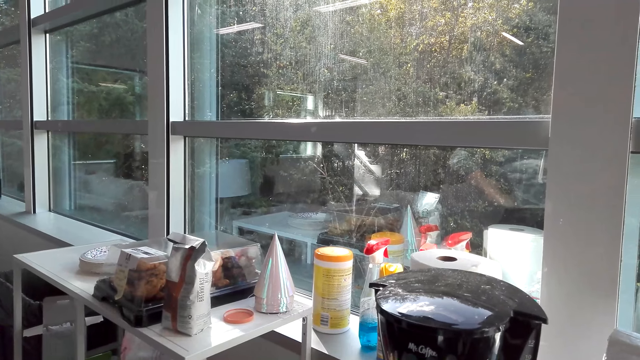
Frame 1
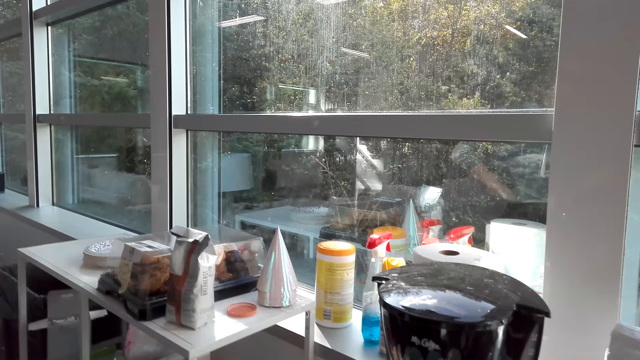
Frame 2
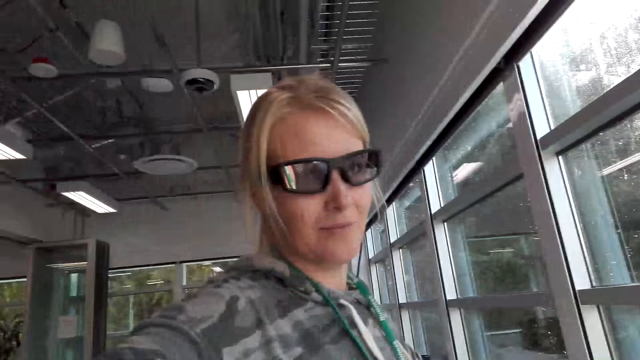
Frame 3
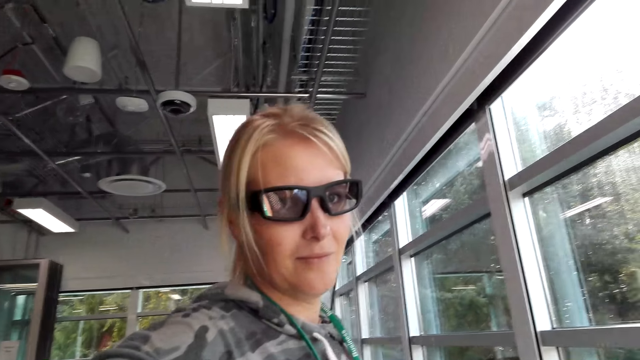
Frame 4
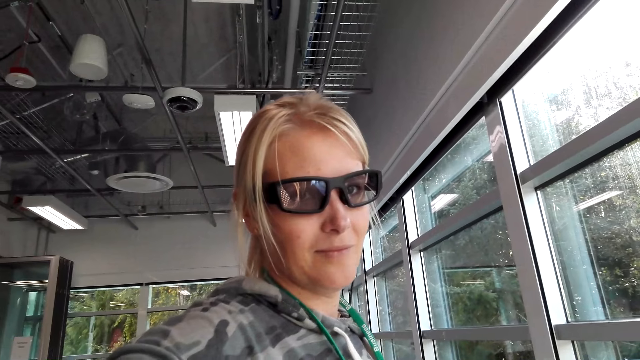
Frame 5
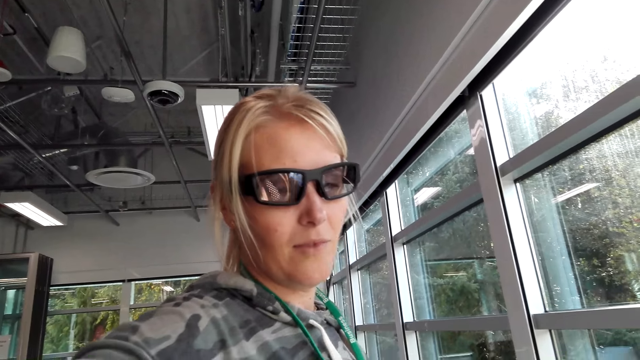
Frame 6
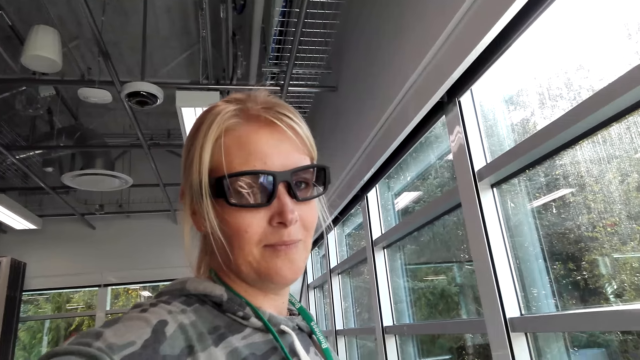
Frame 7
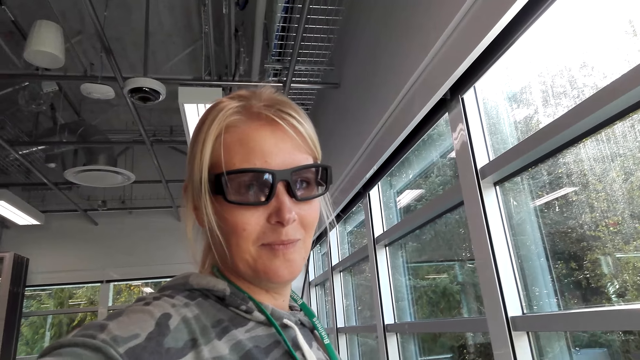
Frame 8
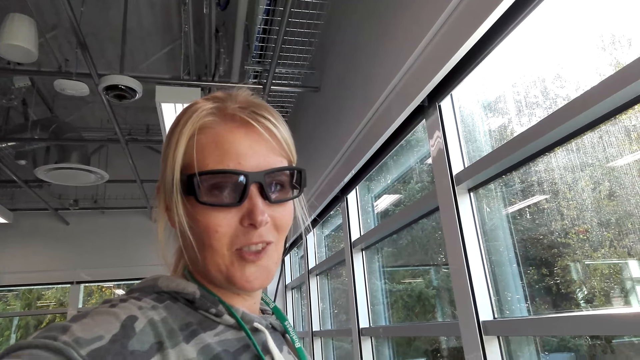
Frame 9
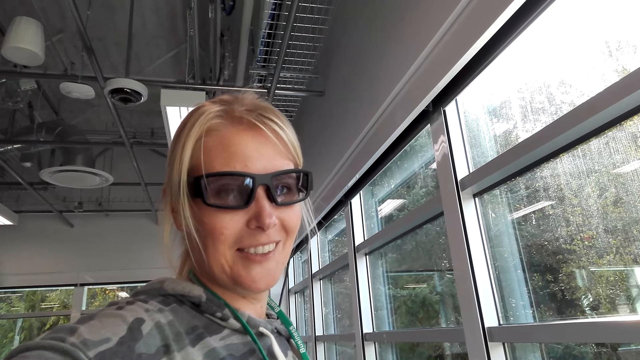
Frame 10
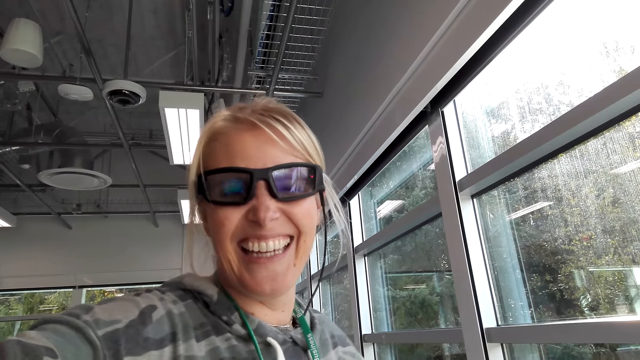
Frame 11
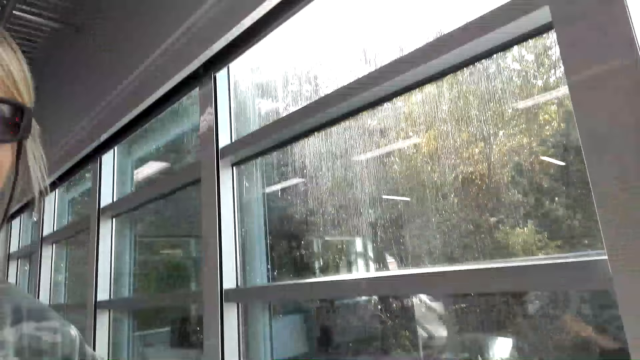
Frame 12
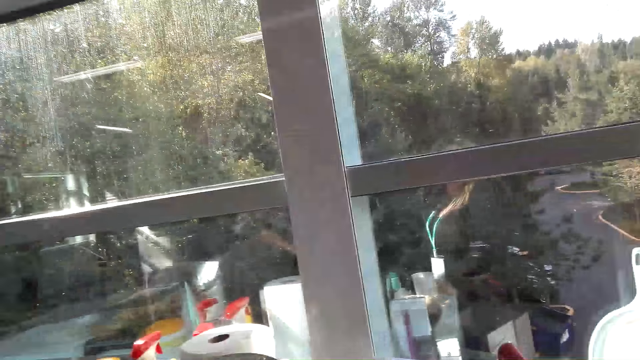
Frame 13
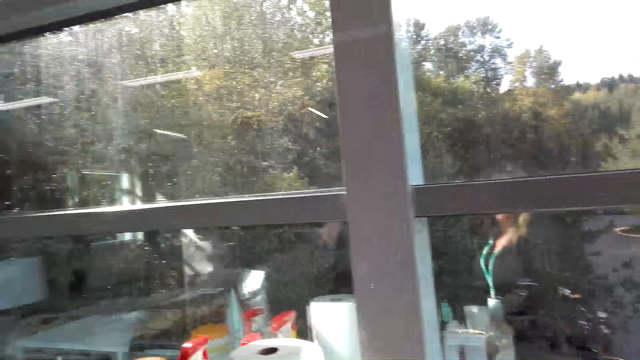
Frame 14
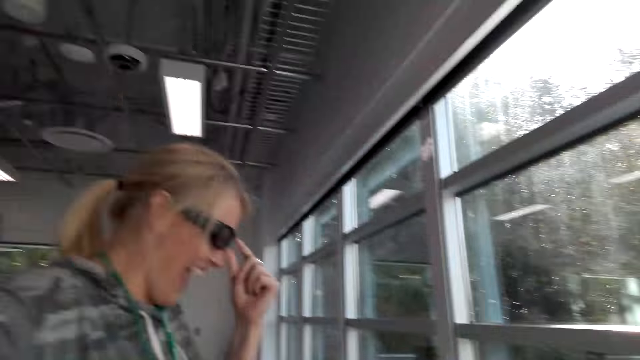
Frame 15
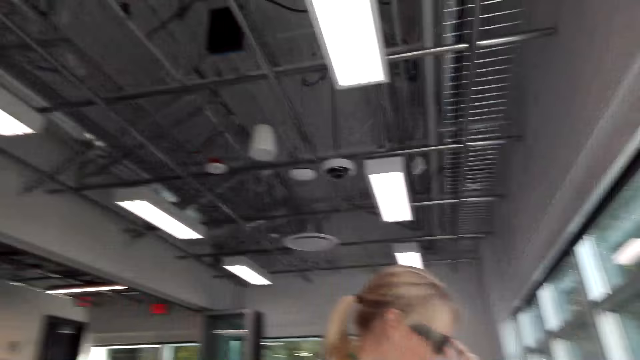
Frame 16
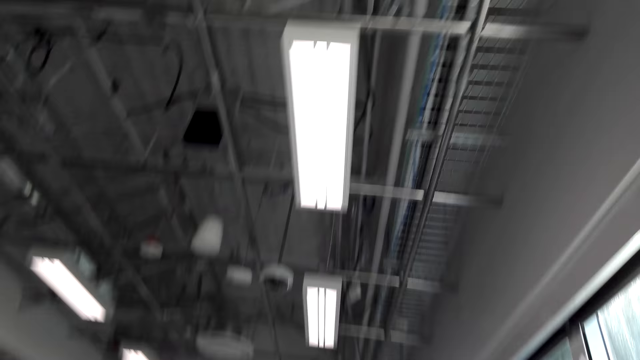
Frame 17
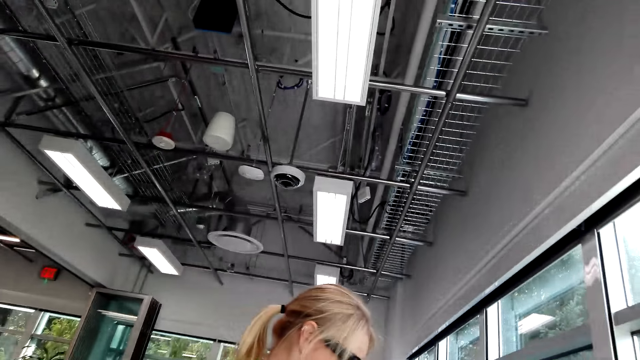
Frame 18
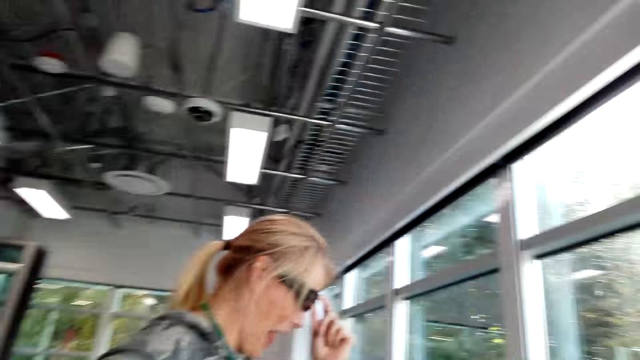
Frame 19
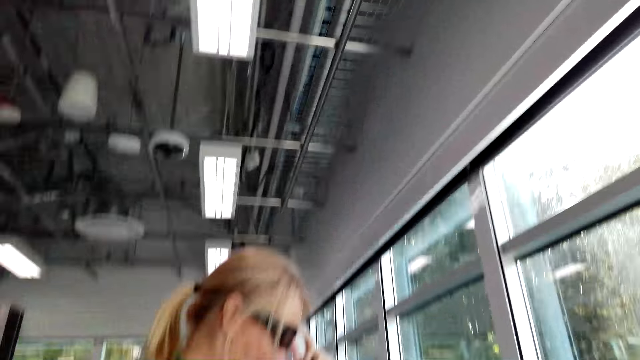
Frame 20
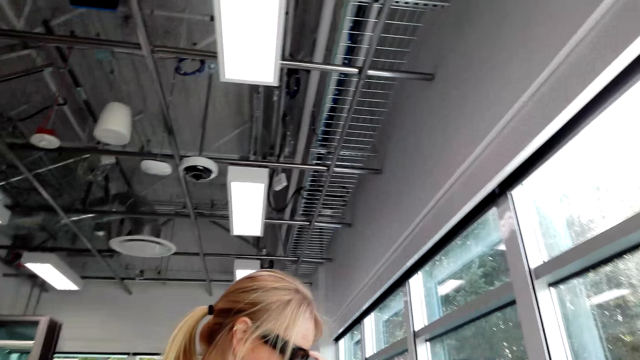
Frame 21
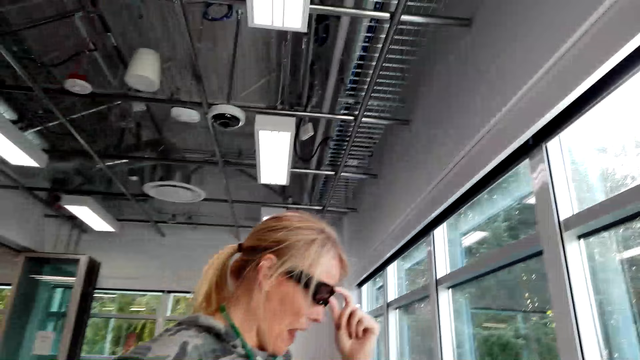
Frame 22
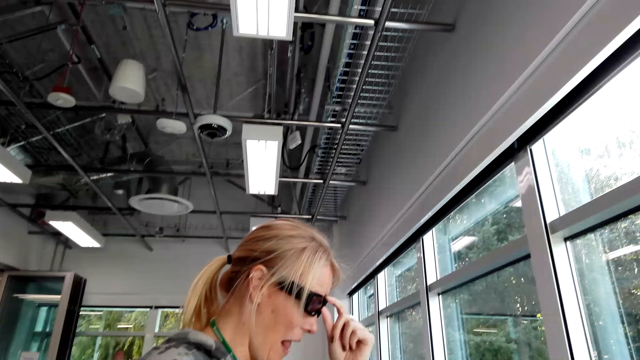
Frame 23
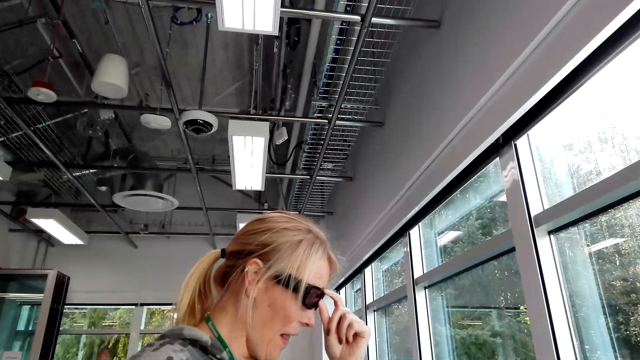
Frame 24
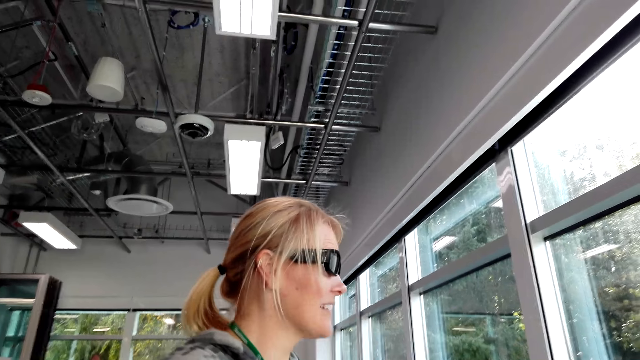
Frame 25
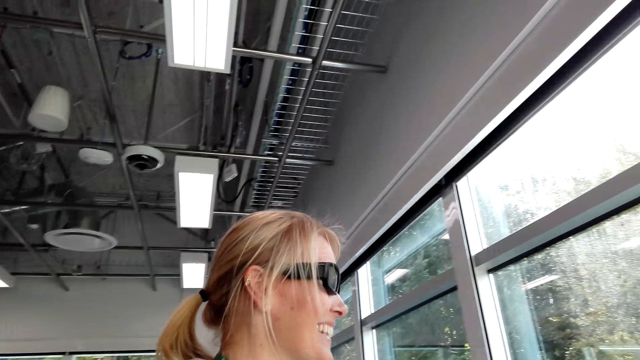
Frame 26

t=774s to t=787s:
The person talks with the camera wearer. The camera wearer talks with the person. The person laughs. The camera wearer talks with the person.

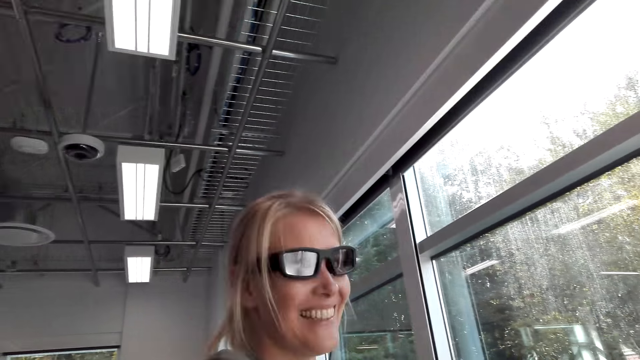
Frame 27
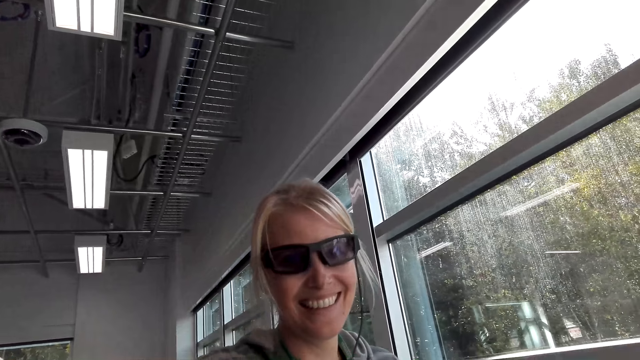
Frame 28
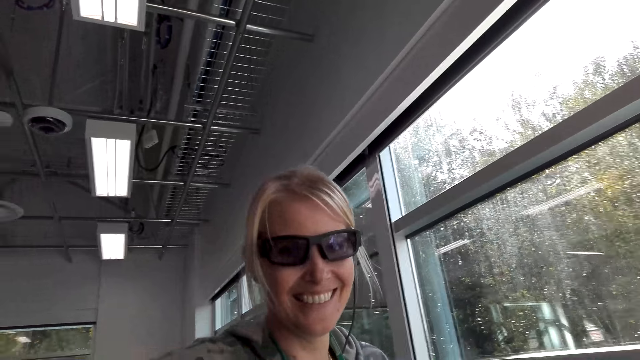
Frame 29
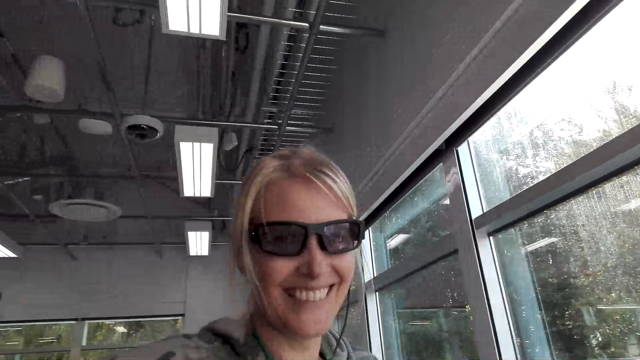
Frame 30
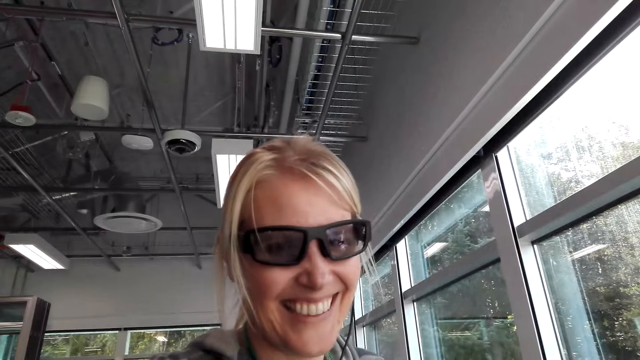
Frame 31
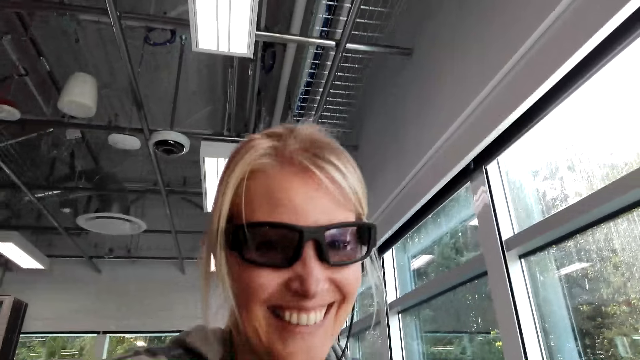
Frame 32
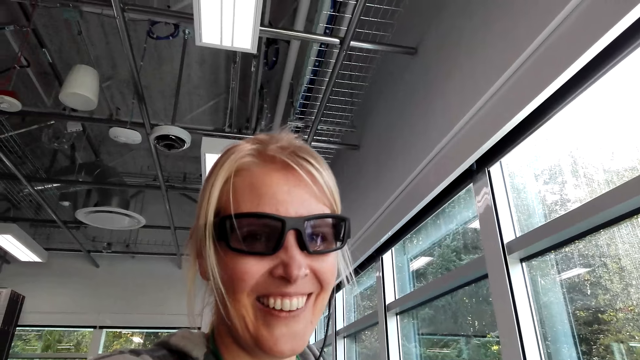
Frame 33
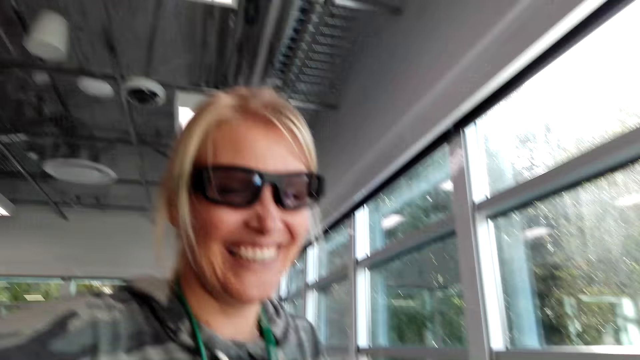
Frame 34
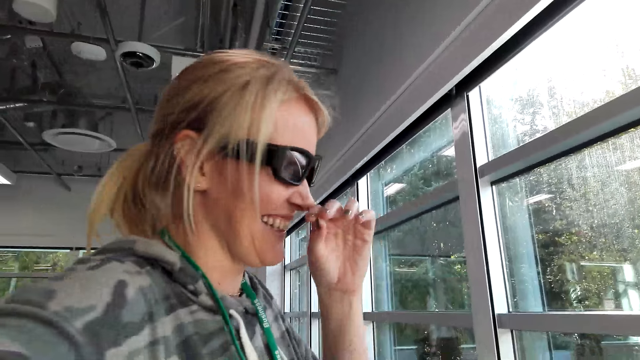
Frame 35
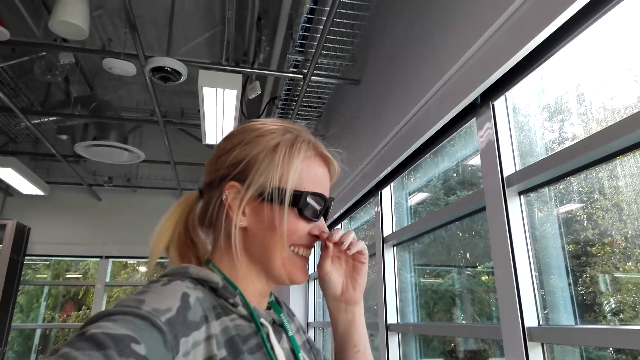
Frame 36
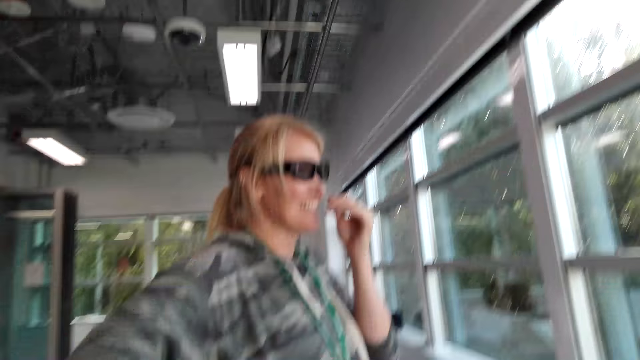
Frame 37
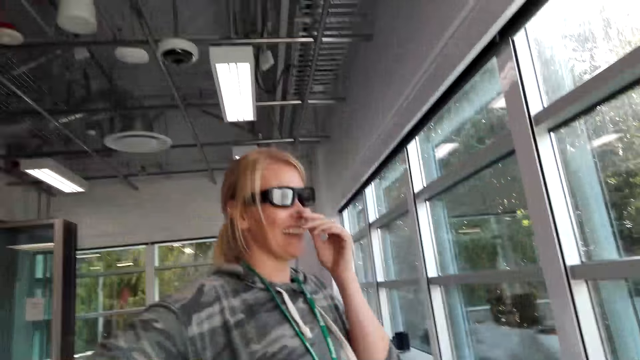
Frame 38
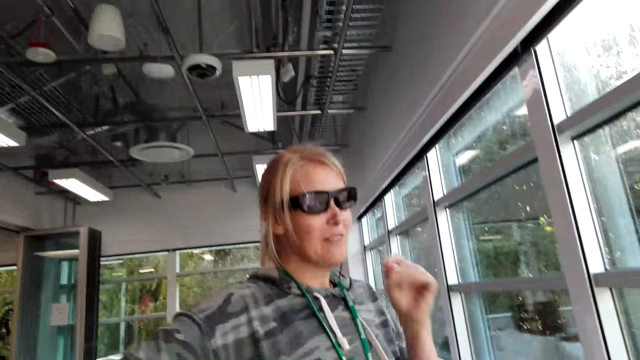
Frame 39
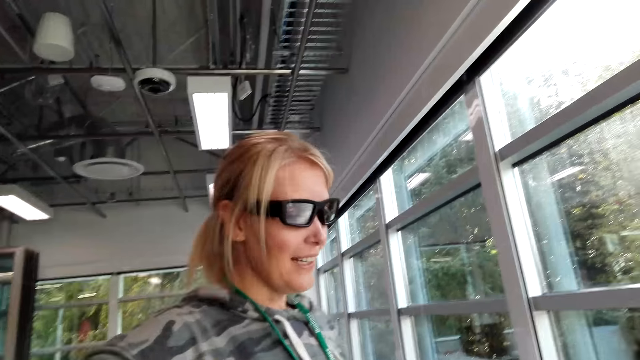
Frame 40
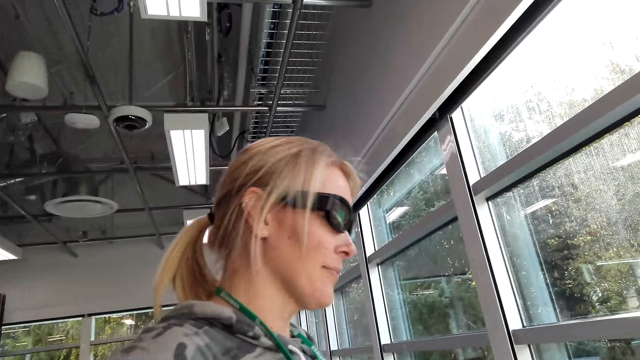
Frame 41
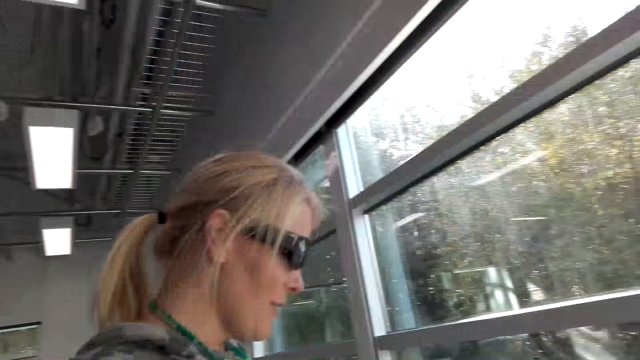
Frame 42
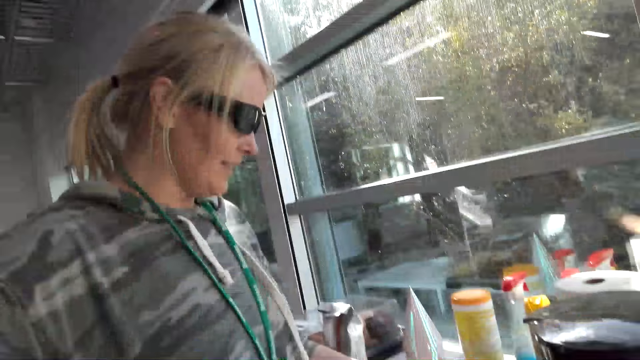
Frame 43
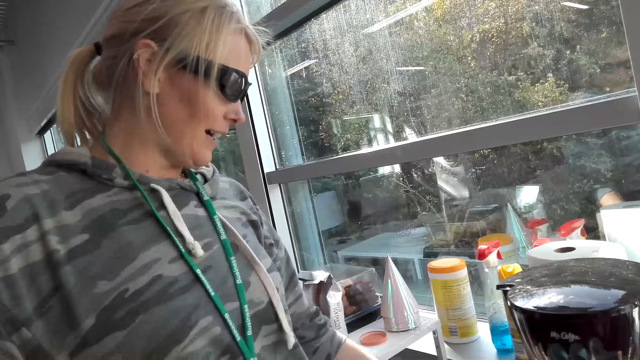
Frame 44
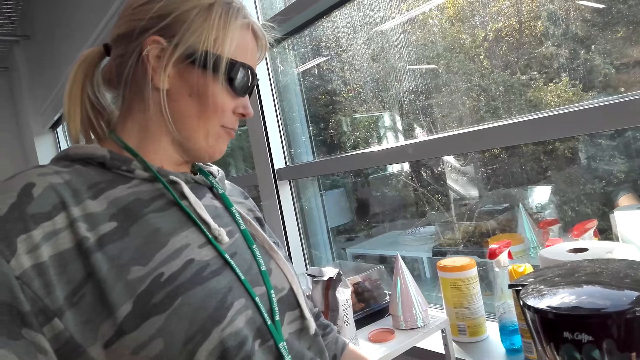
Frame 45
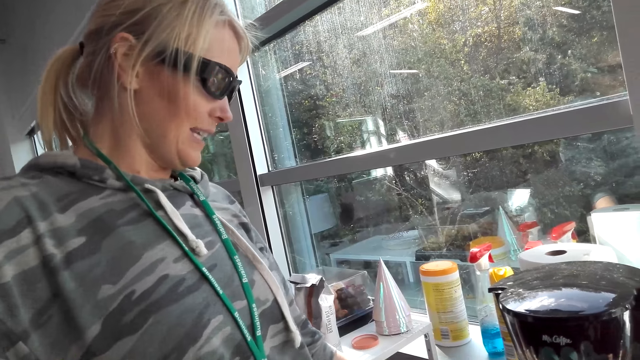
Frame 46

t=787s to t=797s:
The person laughs. The person talks with the camera wearer.
